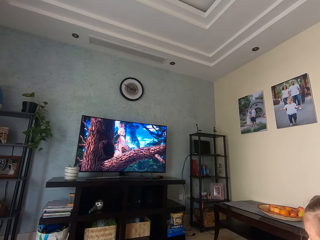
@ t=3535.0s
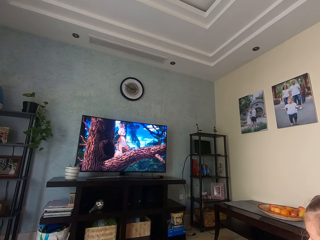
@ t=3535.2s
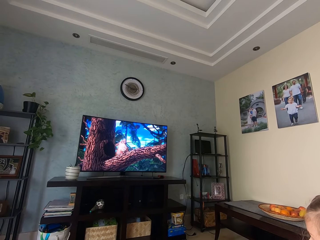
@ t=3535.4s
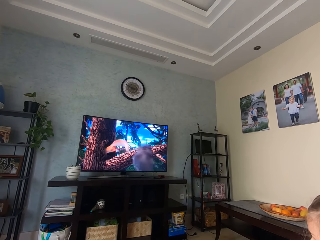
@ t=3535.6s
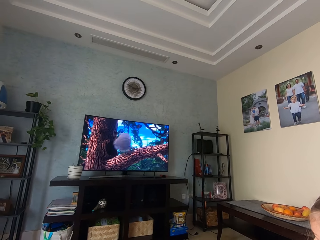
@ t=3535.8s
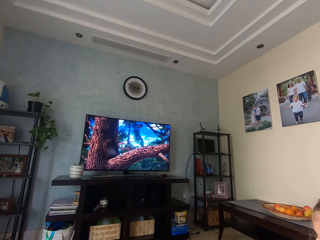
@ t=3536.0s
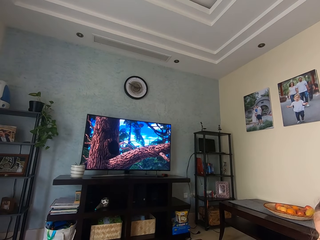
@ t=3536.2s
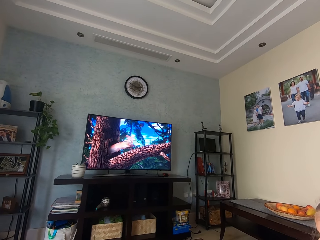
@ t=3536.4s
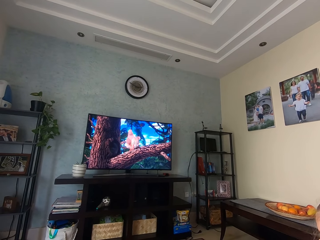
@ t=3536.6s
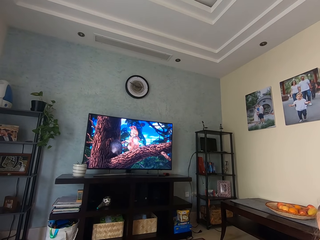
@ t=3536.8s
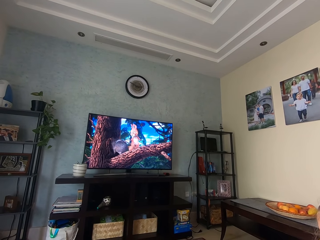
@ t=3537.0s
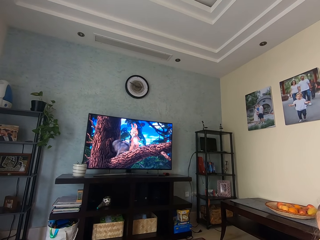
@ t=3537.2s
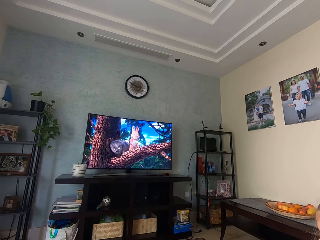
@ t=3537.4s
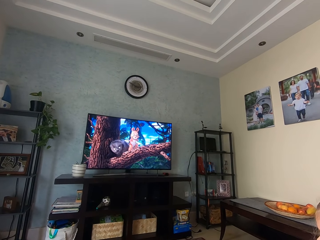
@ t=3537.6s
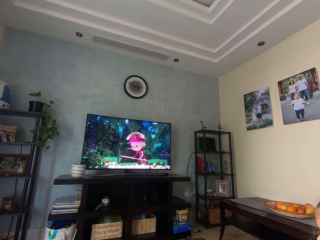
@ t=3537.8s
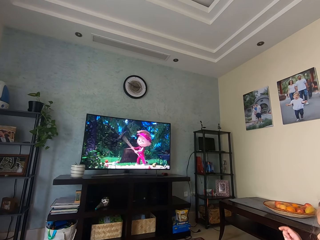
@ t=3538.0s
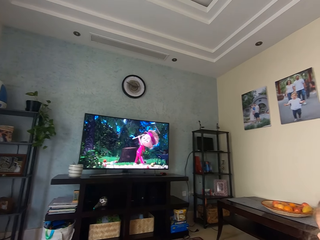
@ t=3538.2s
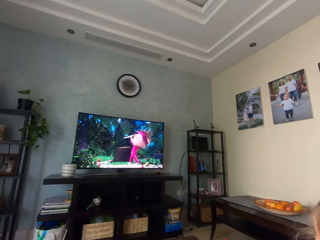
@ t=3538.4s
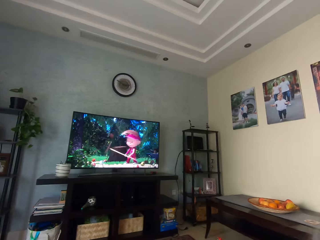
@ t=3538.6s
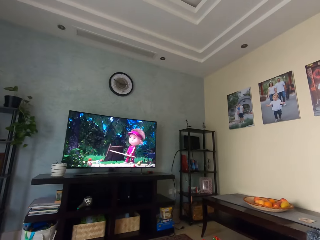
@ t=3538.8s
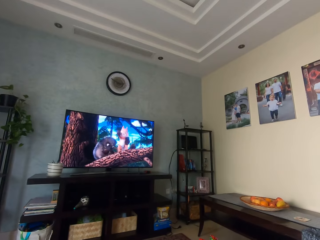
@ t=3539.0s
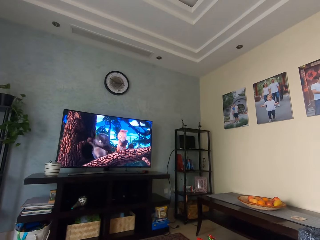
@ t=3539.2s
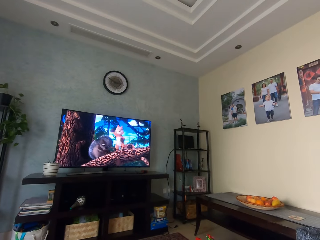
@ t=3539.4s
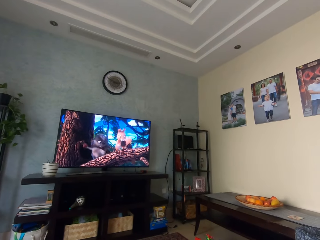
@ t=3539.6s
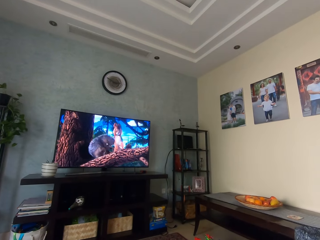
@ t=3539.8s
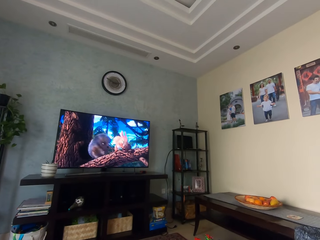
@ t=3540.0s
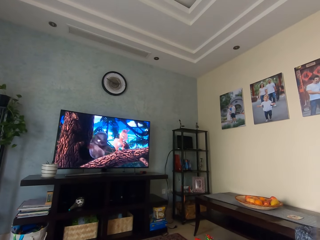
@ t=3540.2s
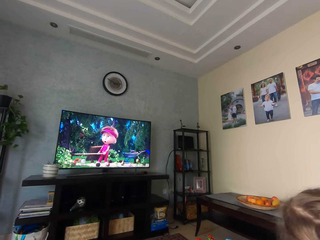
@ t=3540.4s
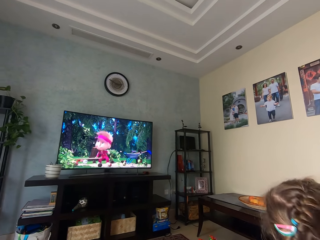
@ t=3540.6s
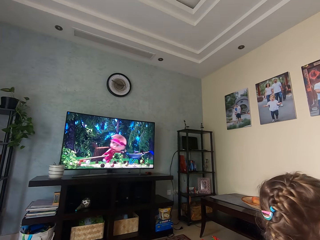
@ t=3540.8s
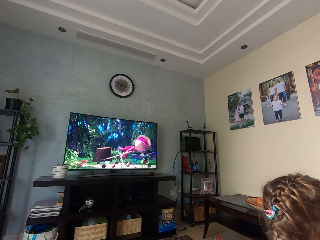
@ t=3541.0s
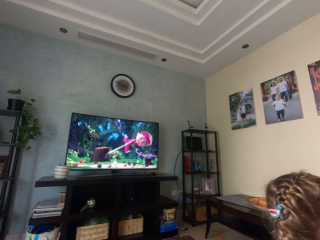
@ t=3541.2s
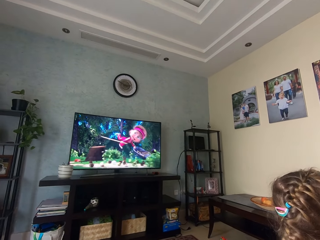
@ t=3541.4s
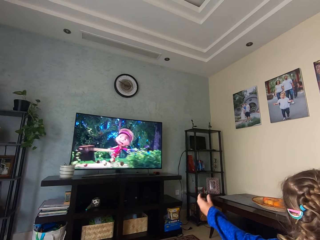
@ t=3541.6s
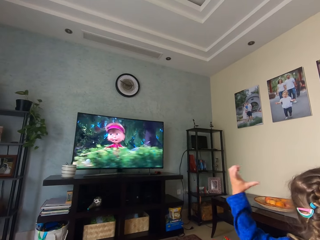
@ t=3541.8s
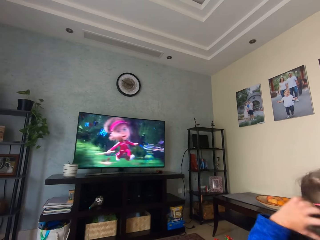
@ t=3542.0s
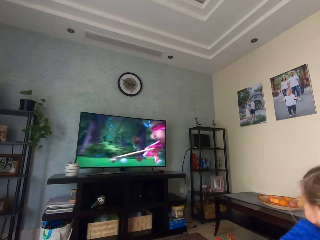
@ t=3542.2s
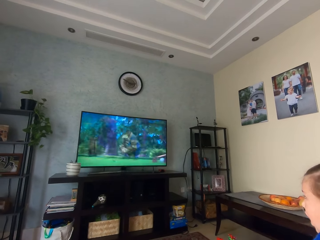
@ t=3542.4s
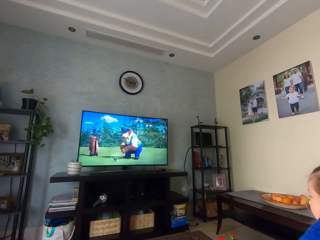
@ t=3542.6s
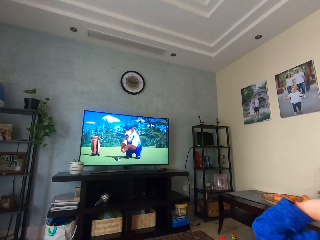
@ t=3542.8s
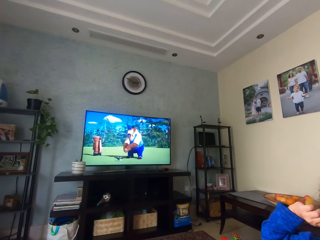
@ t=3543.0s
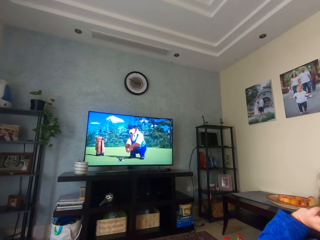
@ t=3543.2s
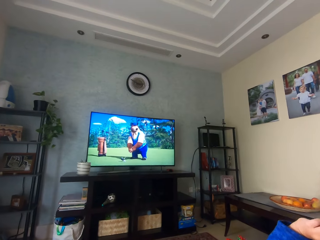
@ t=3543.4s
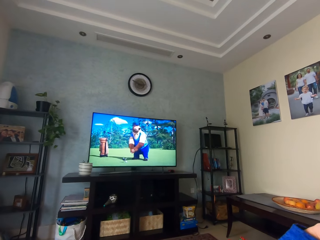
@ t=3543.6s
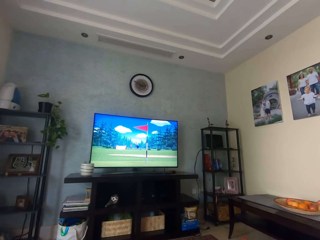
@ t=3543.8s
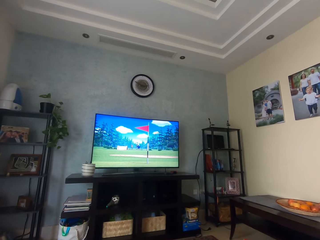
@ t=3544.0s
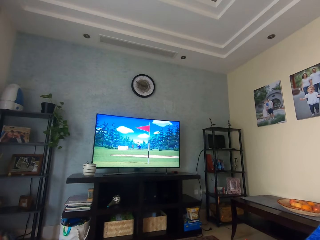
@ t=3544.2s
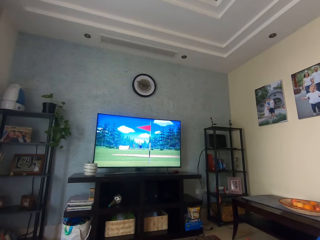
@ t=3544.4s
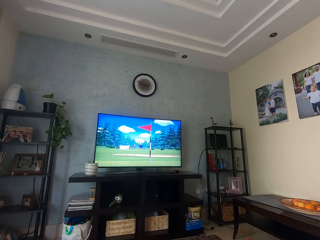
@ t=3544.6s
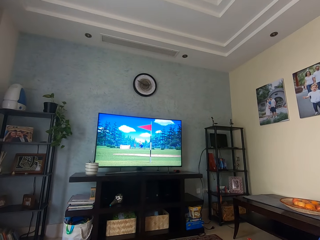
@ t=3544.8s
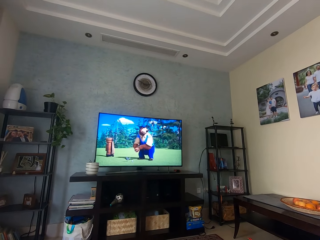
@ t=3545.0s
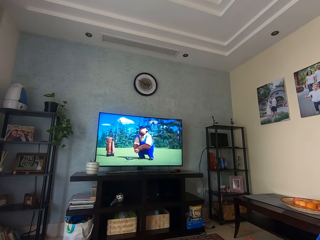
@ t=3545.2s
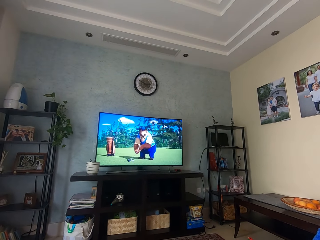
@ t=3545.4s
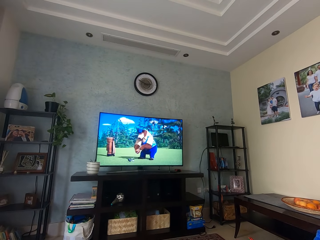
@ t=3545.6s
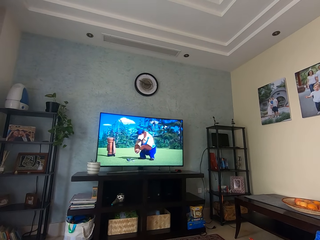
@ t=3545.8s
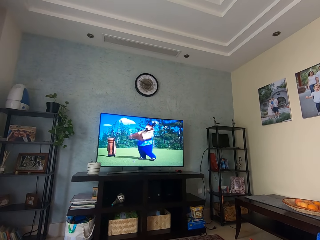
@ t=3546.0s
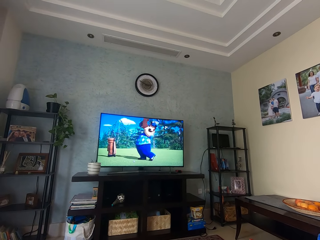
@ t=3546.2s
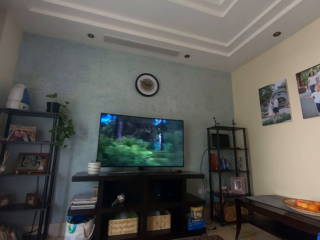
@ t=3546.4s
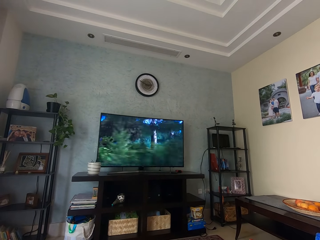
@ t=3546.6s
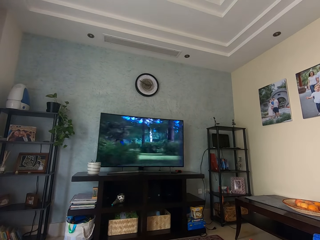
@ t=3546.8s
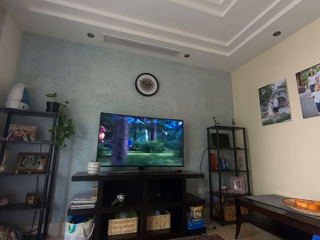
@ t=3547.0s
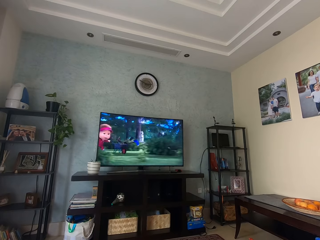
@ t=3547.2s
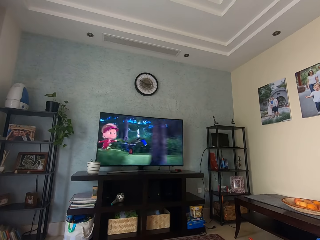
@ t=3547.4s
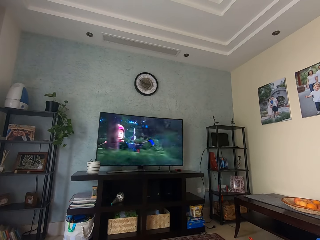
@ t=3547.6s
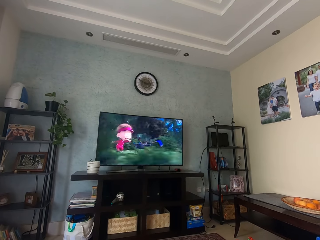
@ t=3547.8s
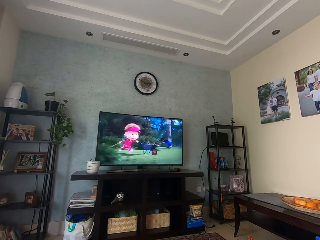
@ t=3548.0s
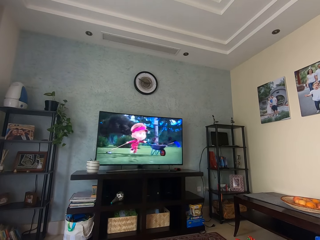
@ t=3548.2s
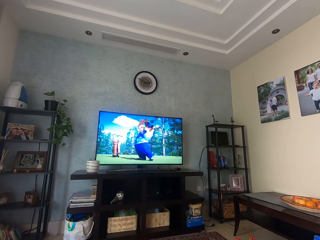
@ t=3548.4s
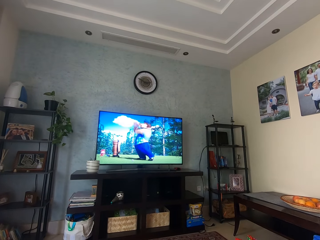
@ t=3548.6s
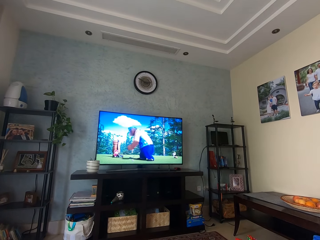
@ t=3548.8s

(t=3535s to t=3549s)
A child touches the hair. The camera wearer looks at the television.

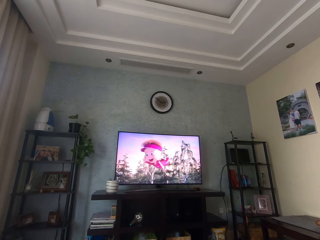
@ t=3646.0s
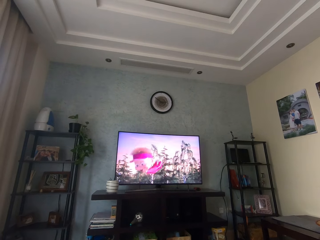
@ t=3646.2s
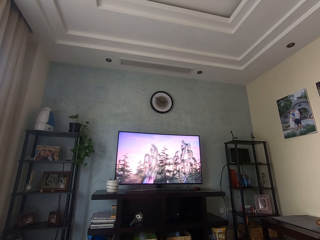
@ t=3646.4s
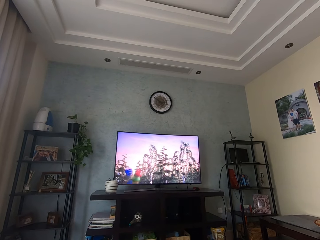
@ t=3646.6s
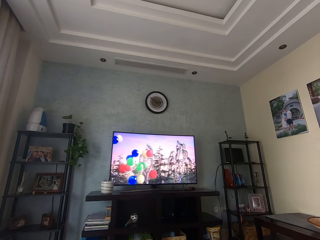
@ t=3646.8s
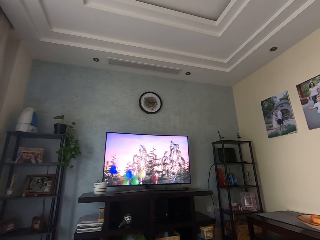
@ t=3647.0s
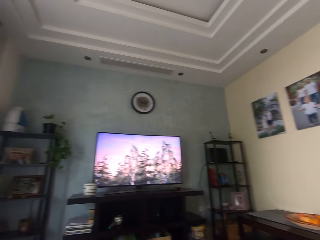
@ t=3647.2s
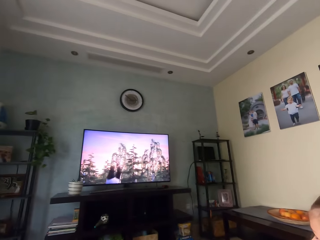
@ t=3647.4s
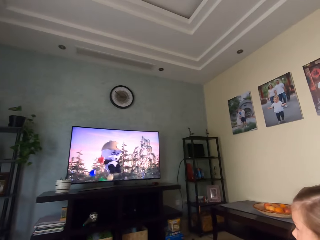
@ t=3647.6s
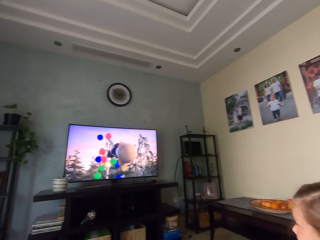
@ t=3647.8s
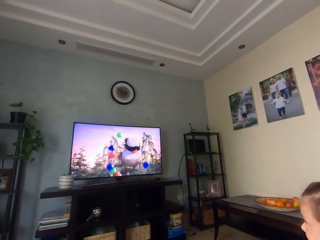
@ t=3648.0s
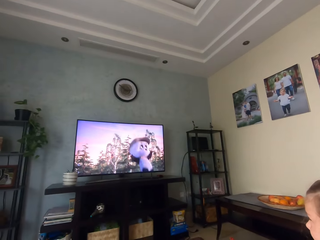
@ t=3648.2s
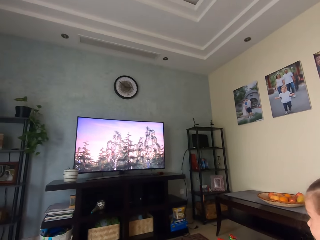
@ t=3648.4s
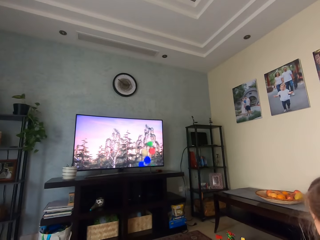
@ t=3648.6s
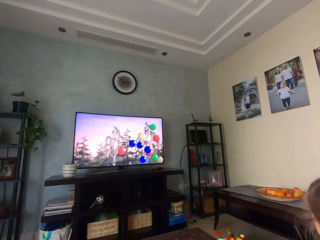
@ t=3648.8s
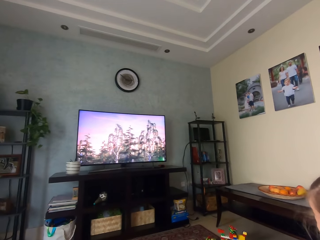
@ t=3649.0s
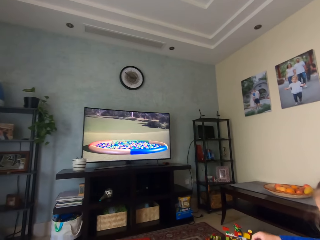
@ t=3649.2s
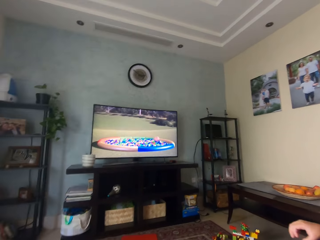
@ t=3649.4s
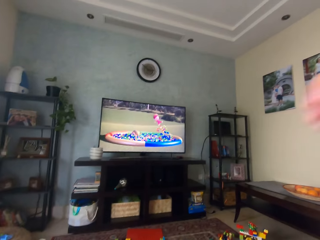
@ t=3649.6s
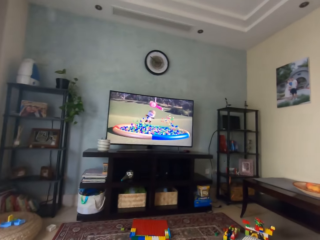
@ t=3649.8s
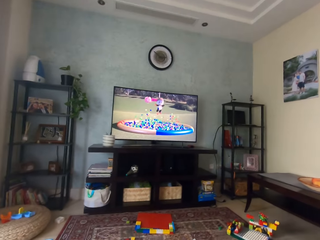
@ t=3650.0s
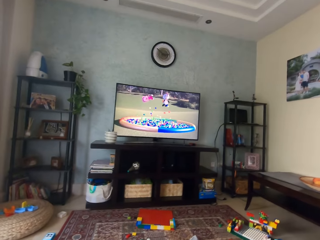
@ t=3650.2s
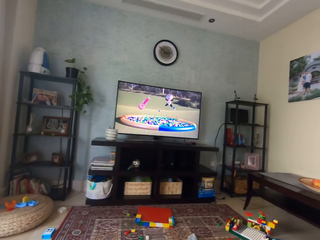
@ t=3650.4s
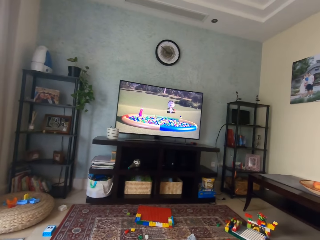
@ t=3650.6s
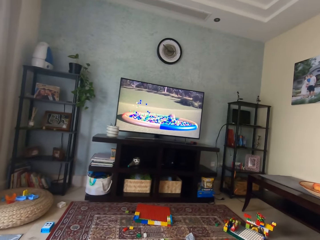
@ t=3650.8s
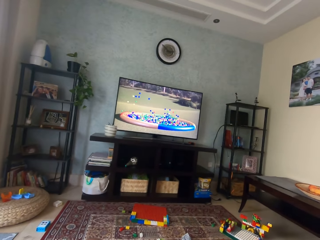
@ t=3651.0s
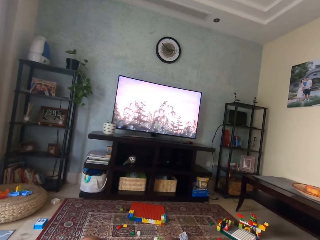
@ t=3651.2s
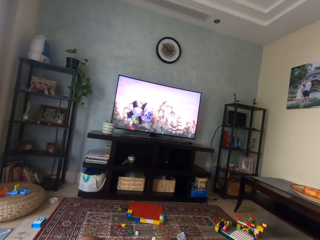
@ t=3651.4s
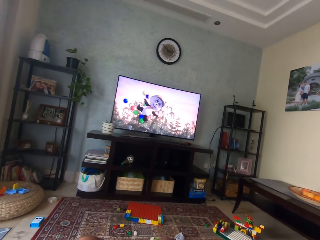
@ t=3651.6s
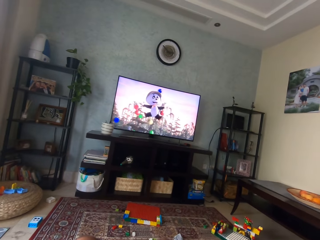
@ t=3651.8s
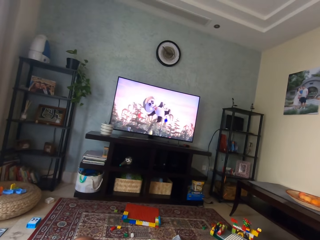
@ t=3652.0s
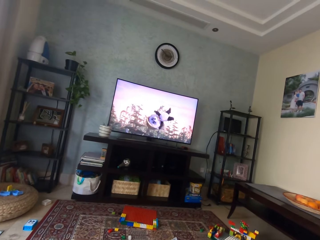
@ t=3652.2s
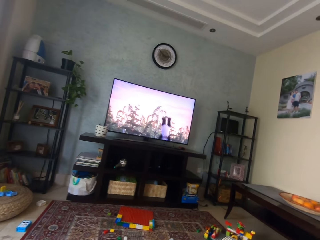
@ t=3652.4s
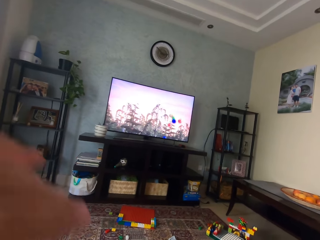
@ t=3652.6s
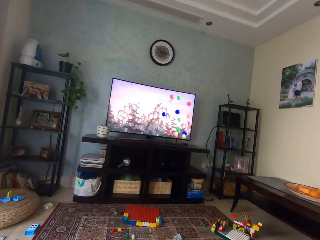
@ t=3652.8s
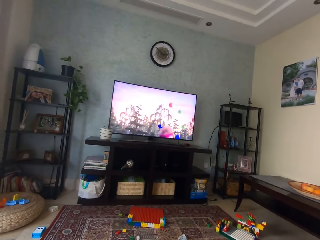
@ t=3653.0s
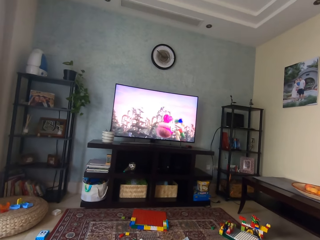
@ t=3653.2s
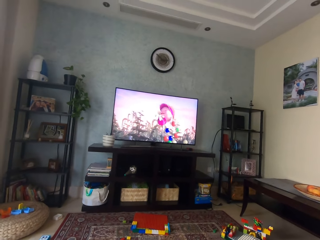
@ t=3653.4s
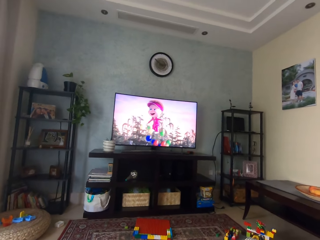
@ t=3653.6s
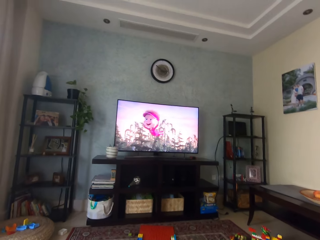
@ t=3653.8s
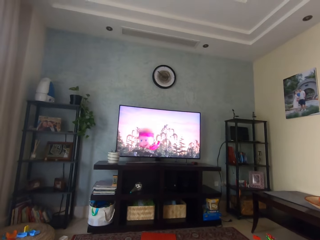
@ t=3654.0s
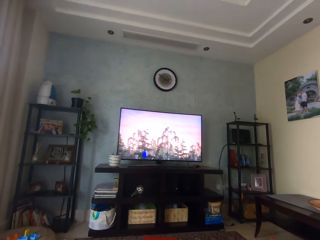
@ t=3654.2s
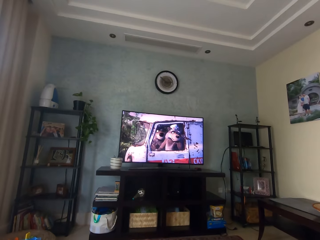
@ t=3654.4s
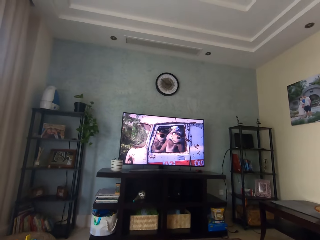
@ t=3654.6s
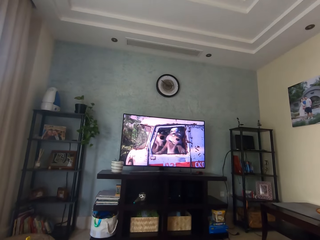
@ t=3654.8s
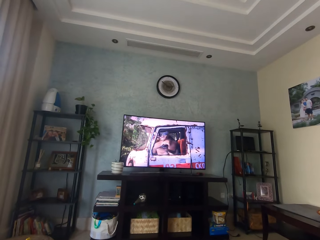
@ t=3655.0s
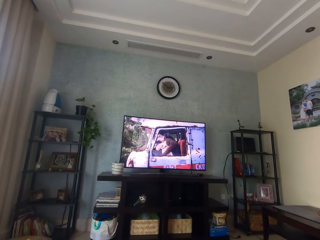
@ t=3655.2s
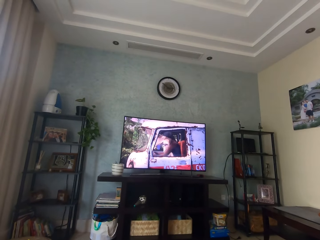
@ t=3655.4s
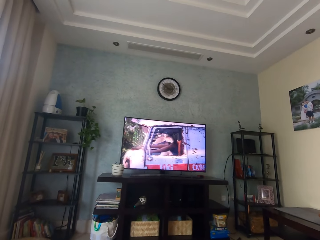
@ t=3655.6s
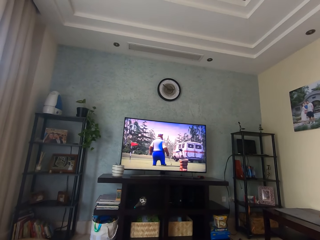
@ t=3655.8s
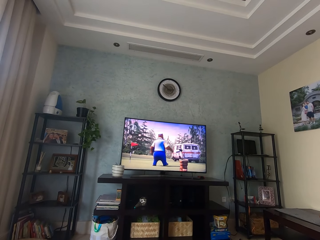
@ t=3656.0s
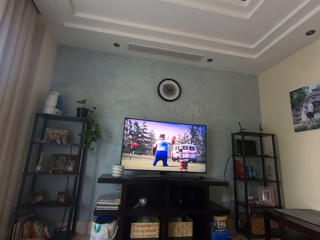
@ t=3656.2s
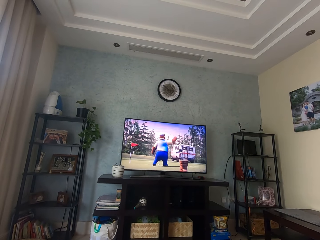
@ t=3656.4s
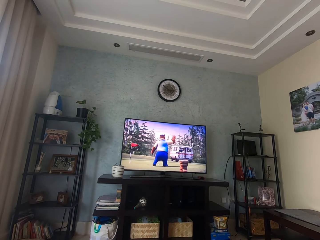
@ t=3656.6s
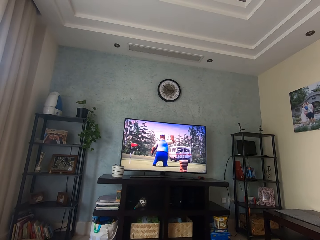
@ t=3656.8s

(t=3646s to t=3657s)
The camera wearer looks around. He raises his right hand. He looks at the television. He raises his left hand.
